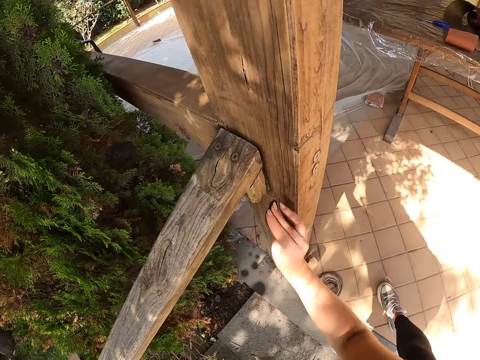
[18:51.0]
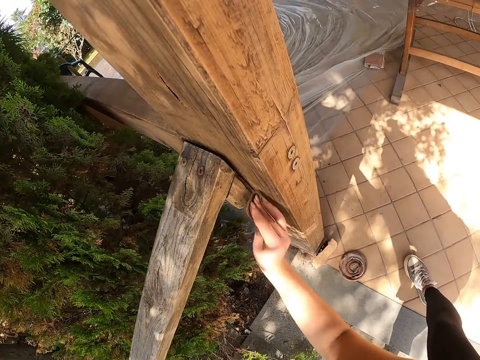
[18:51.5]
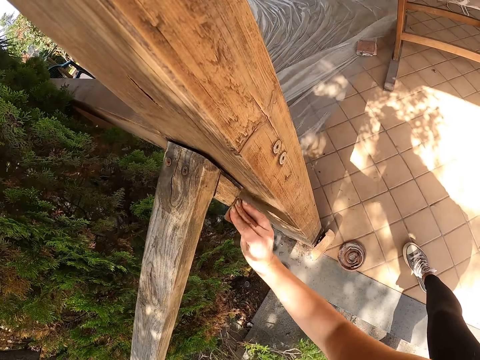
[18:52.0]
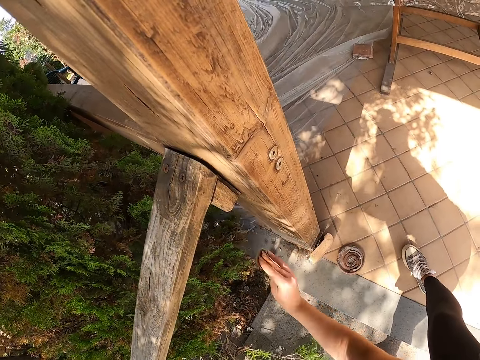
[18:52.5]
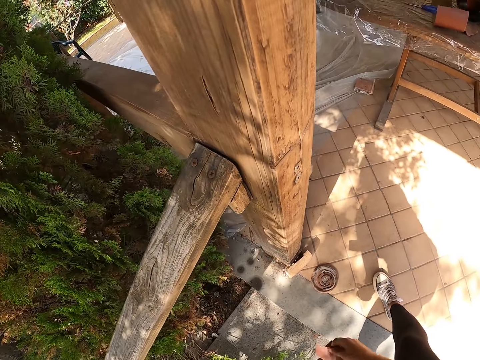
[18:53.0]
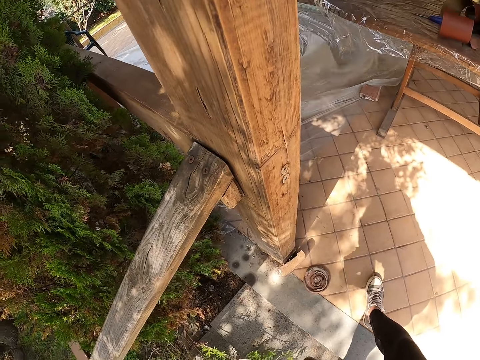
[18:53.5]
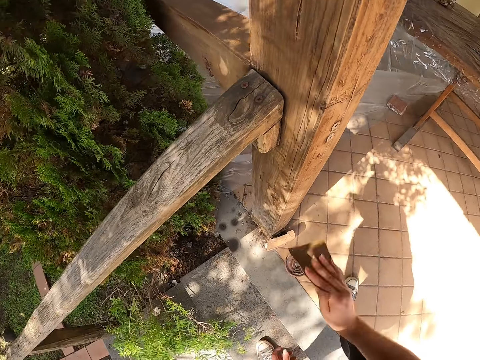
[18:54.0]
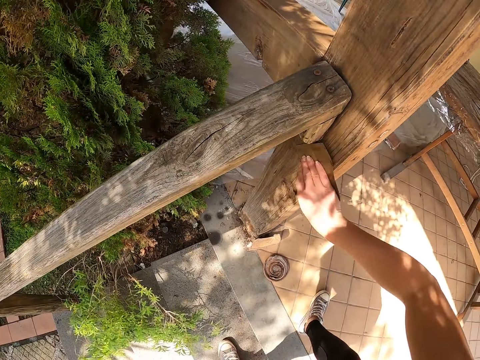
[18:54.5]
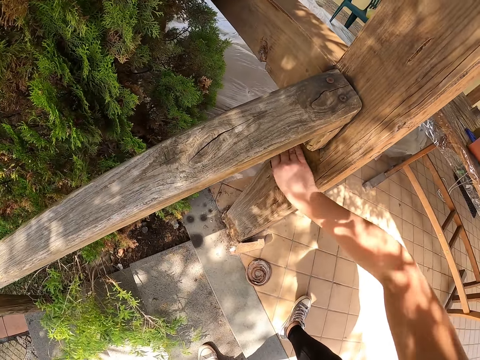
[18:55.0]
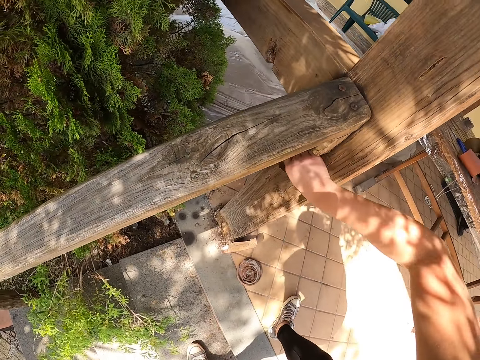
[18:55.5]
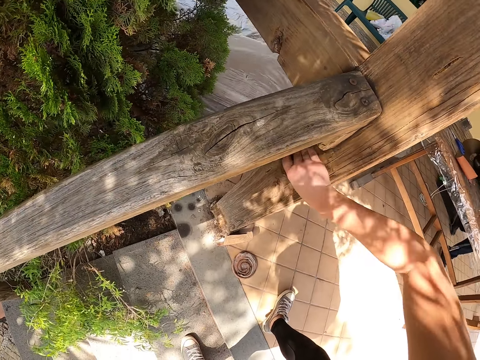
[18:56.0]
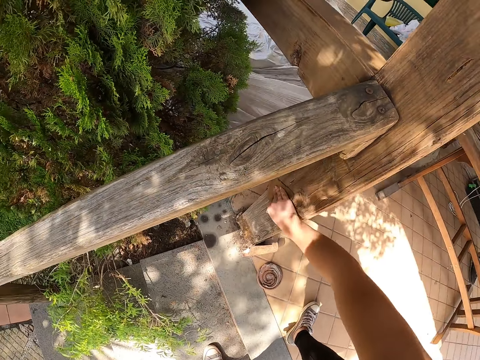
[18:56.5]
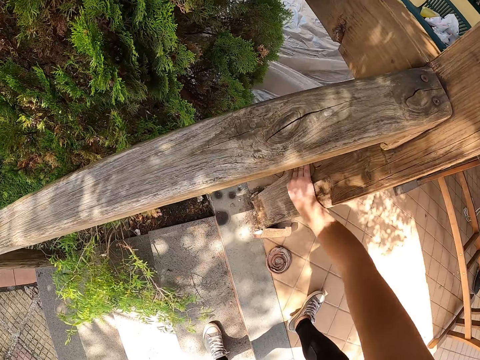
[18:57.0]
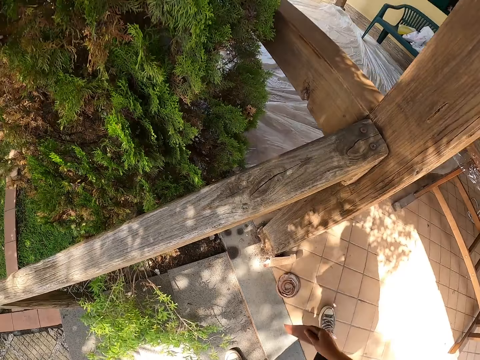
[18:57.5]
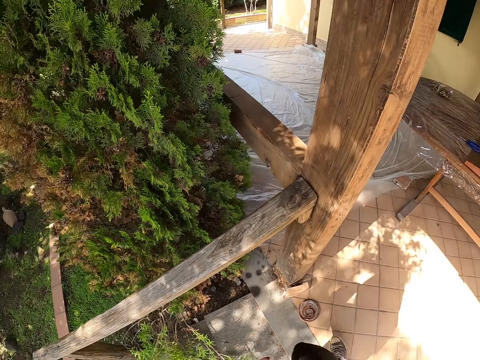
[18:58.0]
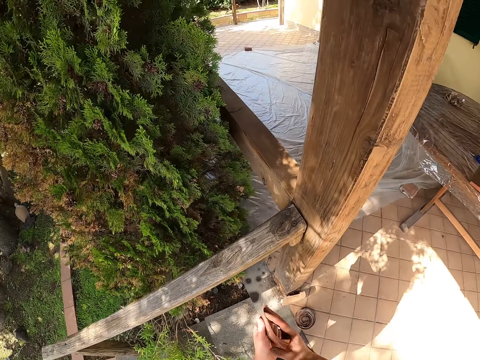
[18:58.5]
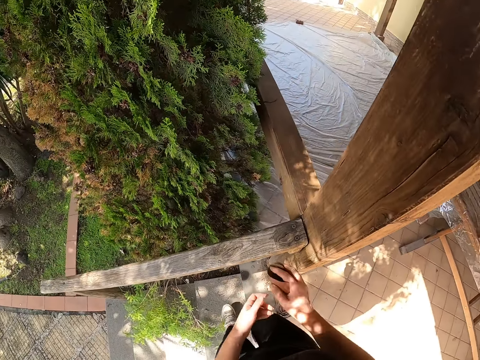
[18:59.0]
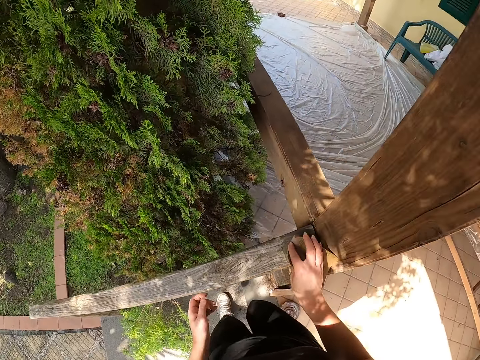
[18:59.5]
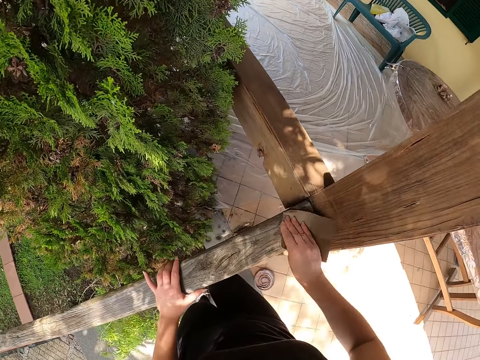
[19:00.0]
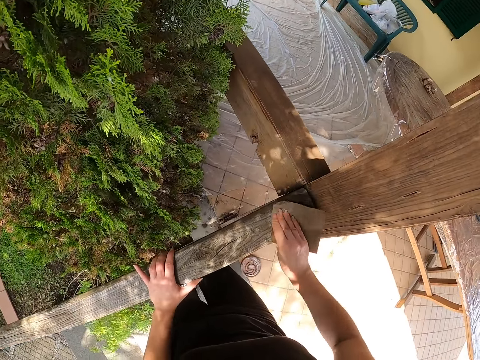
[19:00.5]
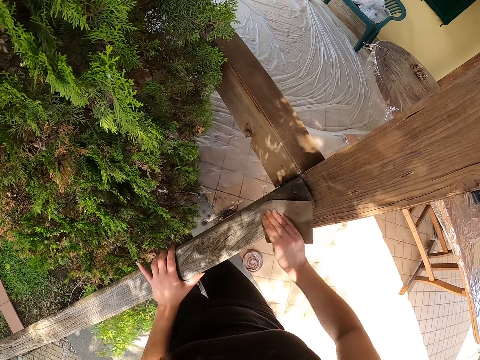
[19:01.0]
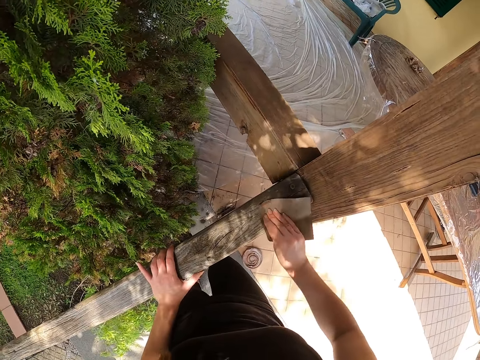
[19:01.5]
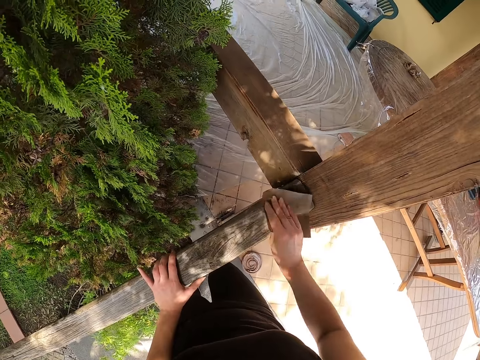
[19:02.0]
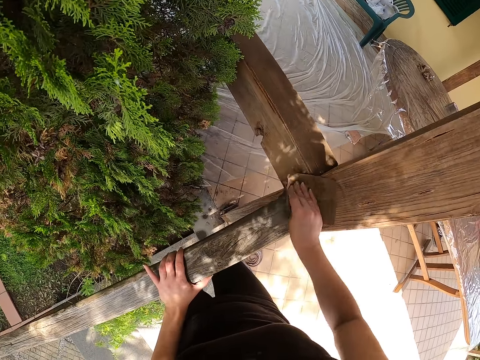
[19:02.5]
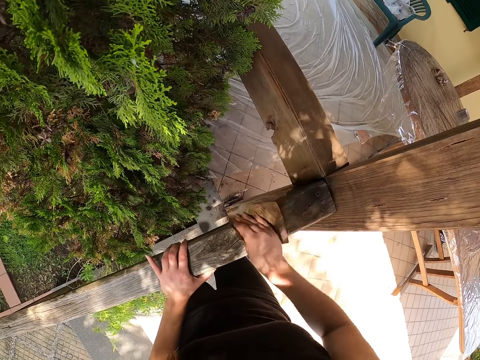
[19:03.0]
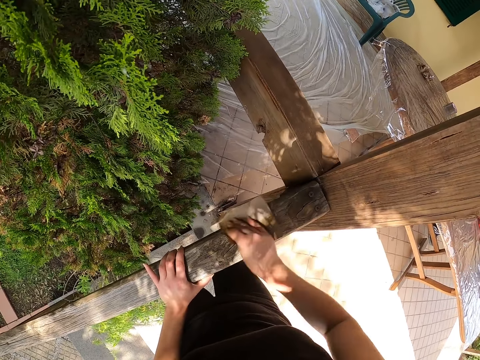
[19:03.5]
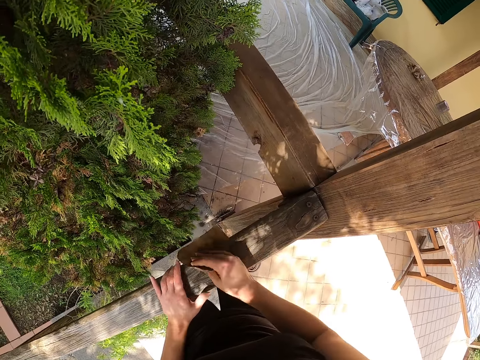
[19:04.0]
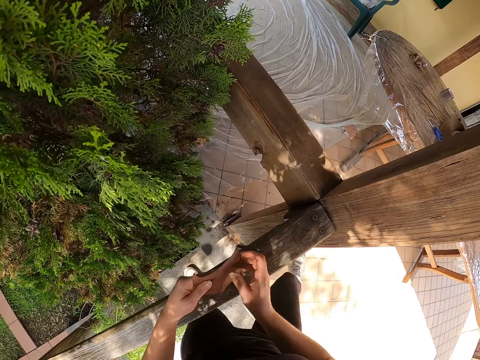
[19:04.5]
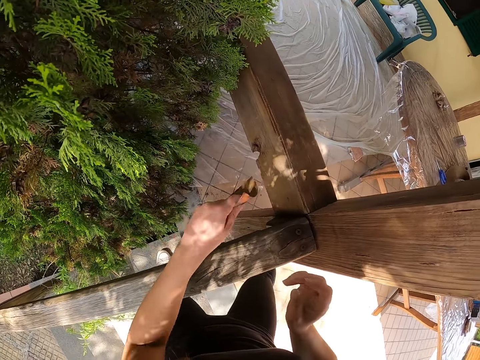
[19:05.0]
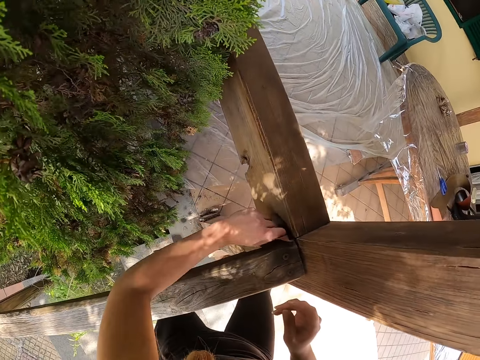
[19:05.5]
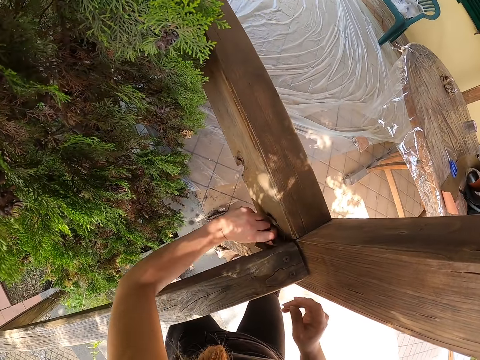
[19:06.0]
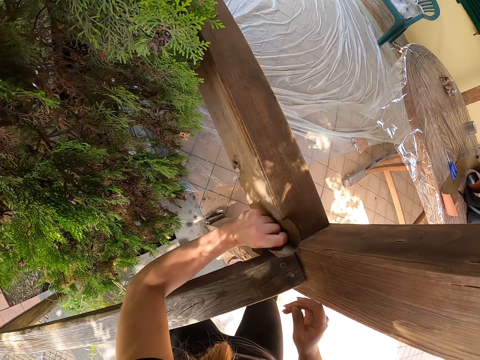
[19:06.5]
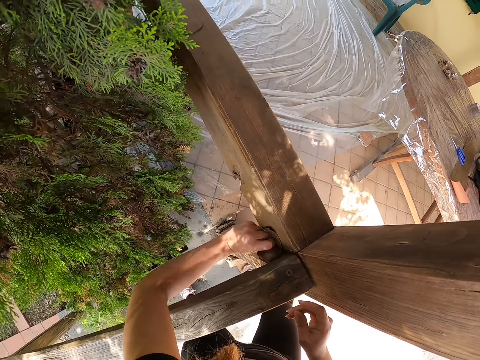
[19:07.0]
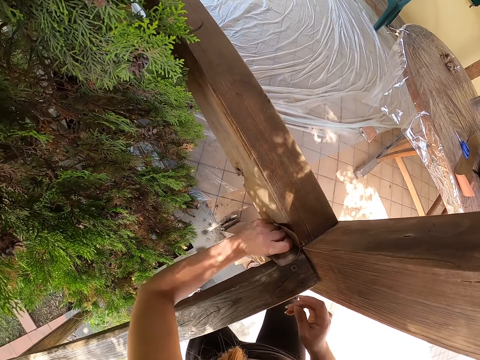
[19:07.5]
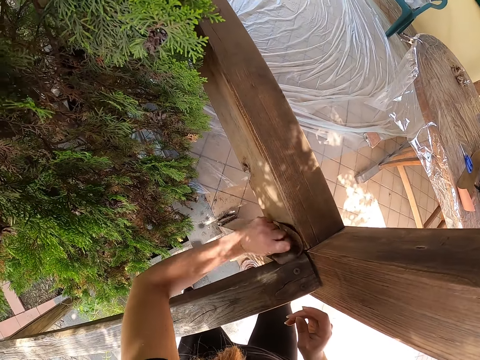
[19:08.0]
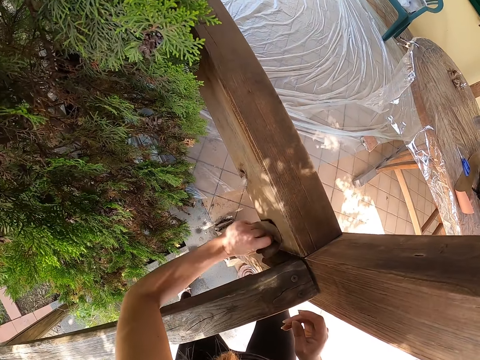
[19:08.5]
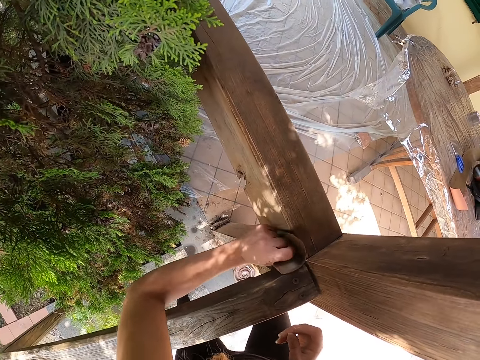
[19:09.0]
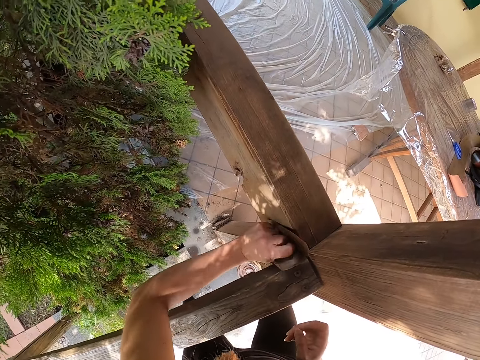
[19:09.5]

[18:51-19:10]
The camera wearer folds the sandpaper with the hands. They clean the baluster with the sandpaper. They fold the sandpaper with the hands. They clean the baluster with the sandpaper. They file the wooden handrail with the piece of sandpaper. They fold the sandpaper with the hands. They clean the baluster with the sandpaper.

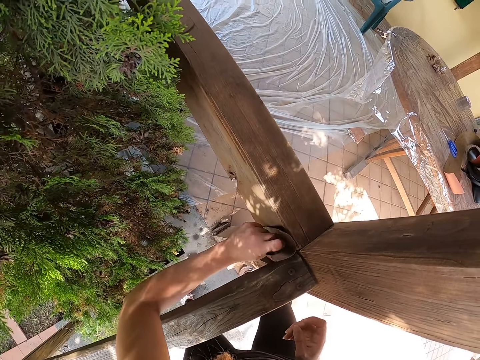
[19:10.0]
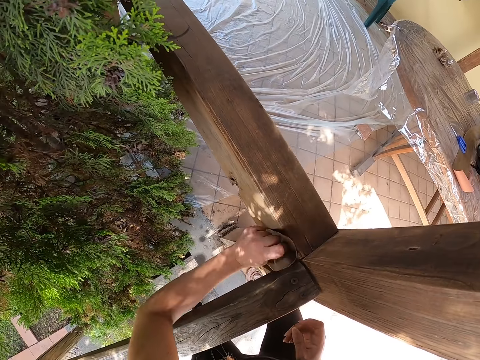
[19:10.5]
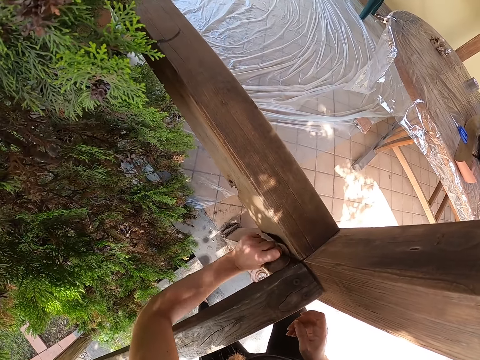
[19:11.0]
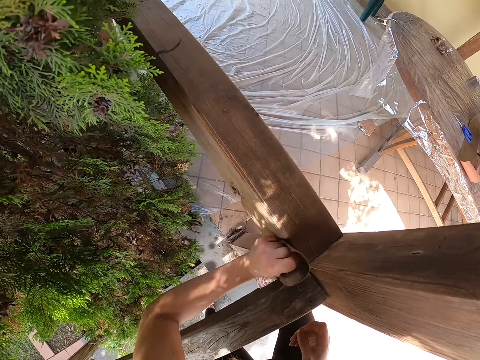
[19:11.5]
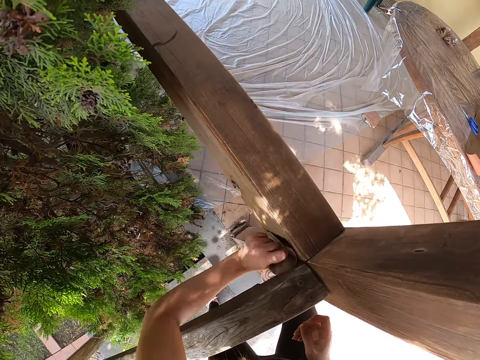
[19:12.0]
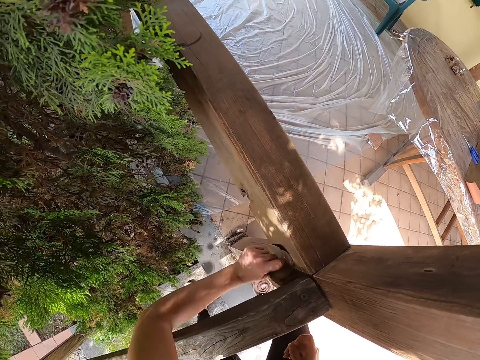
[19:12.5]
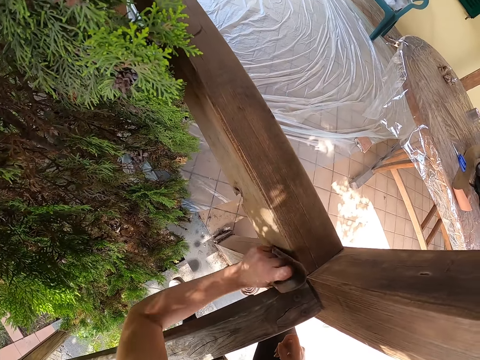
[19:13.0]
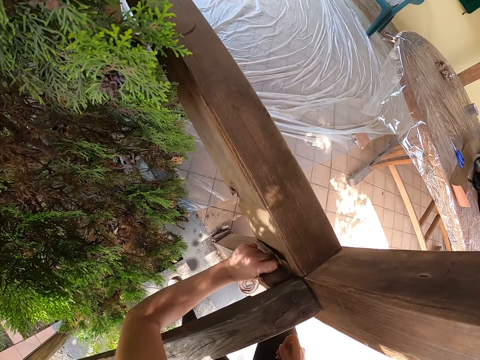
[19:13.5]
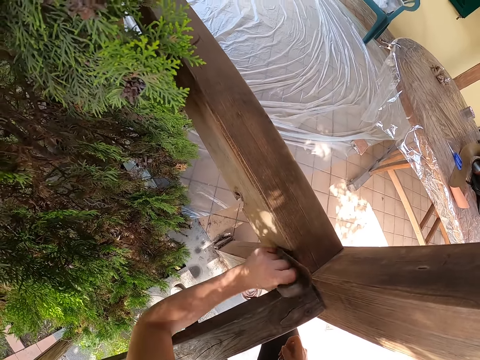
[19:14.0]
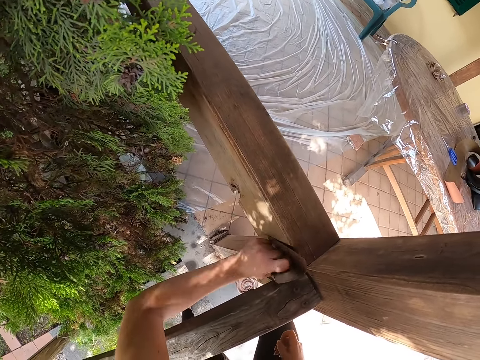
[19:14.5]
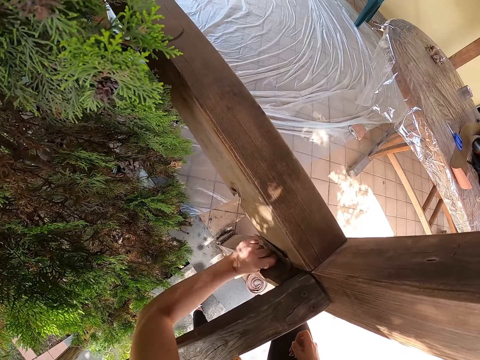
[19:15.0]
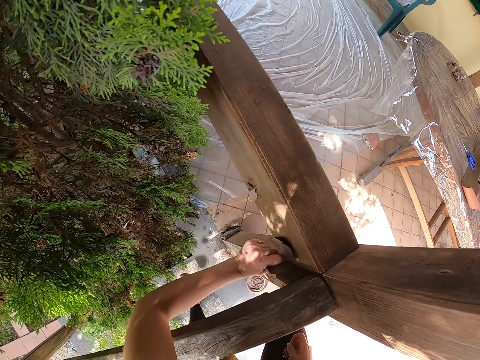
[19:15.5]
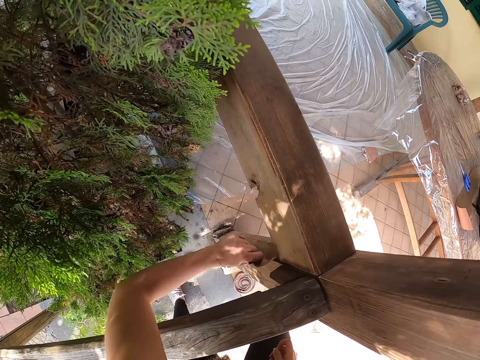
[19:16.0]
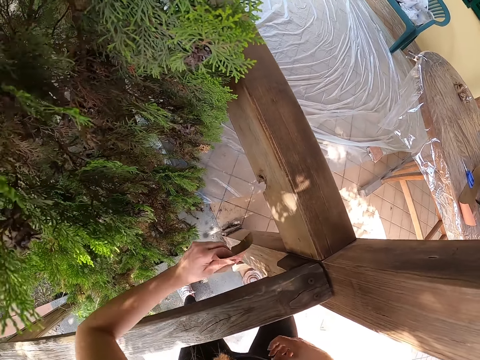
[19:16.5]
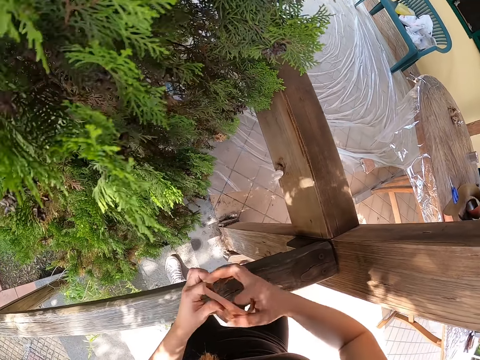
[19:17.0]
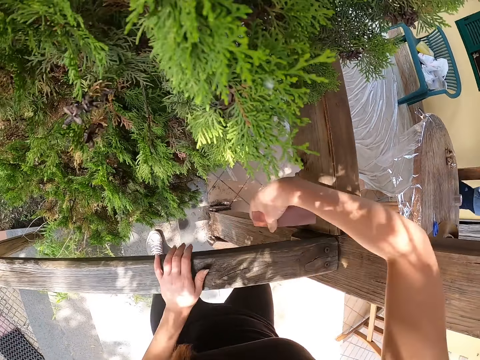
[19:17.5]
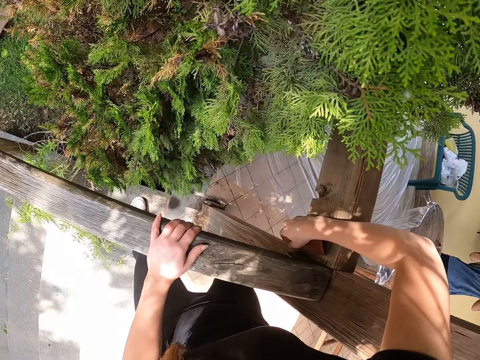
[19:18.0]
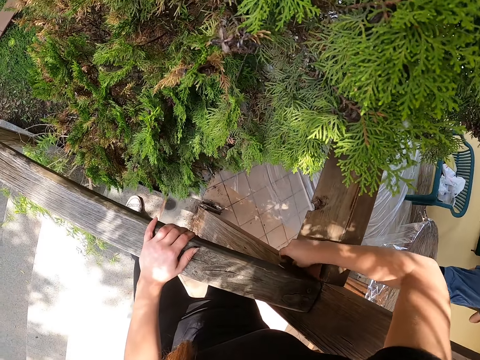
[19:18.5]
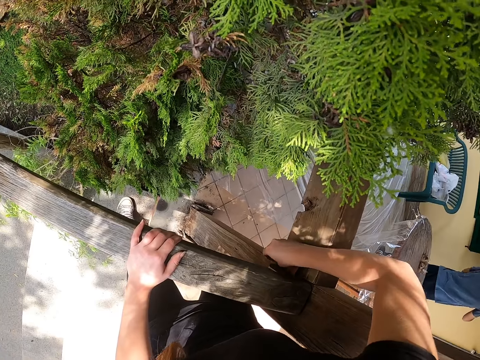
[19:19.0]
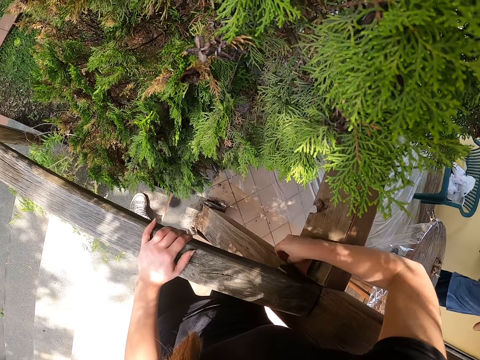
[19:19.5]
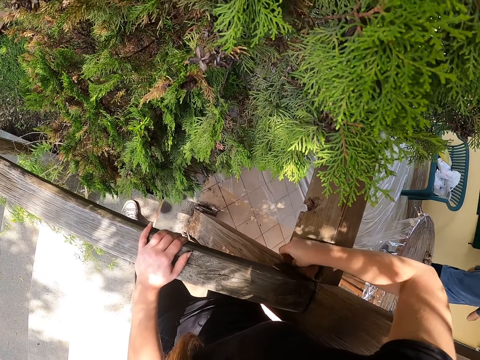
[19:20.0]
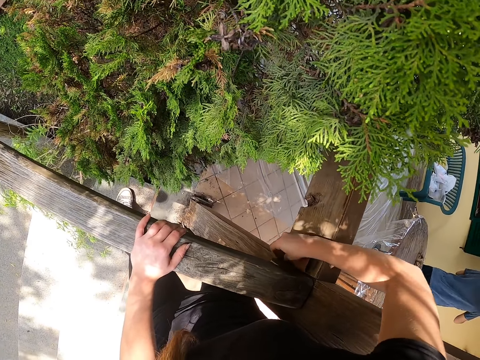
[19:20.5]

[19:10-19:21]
The camera wearer folds the sandpaper with the hands. They clean the baluster with the sandpaper.
